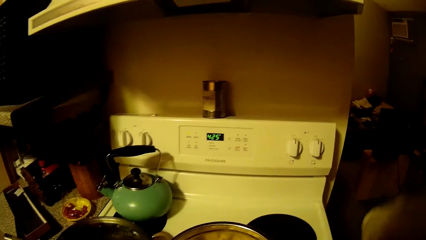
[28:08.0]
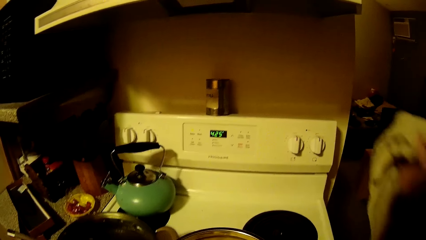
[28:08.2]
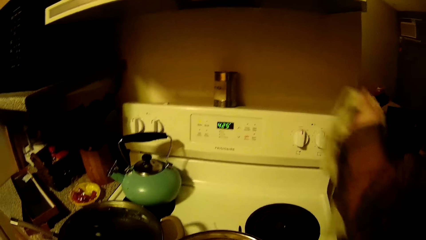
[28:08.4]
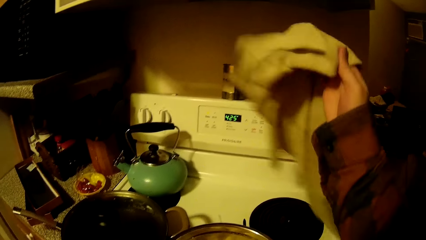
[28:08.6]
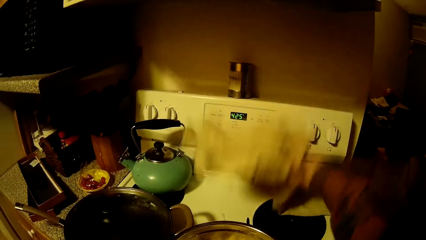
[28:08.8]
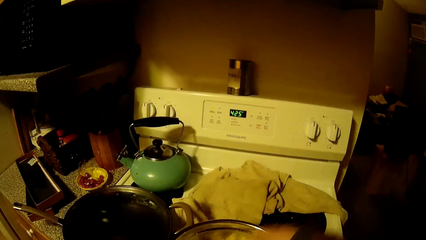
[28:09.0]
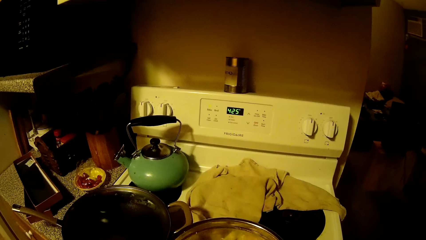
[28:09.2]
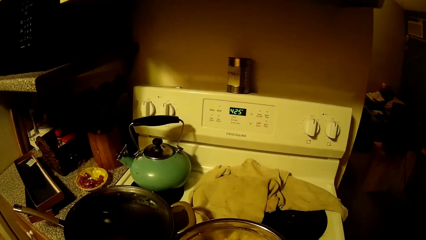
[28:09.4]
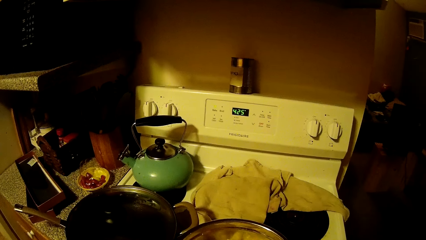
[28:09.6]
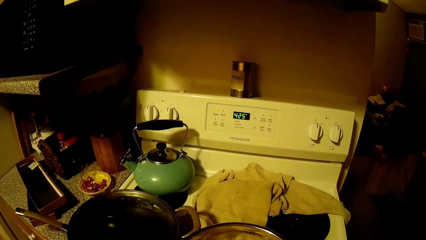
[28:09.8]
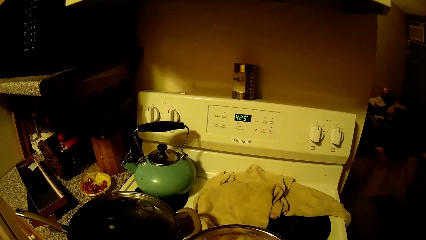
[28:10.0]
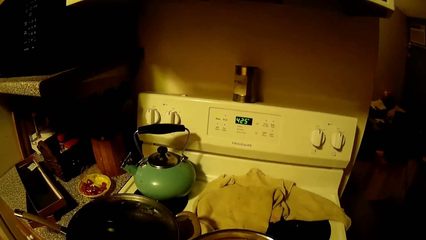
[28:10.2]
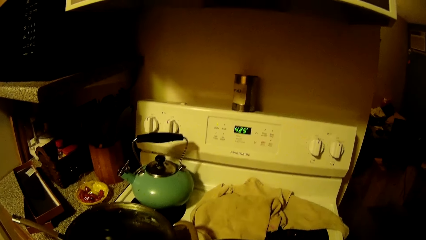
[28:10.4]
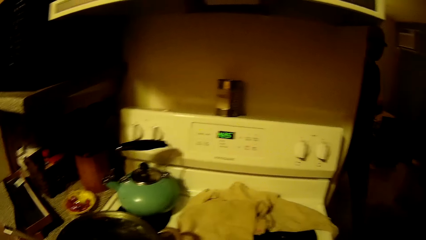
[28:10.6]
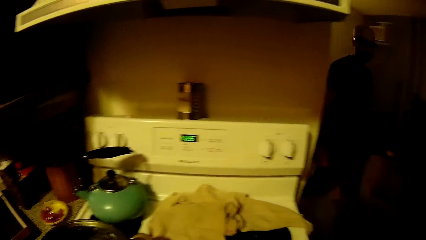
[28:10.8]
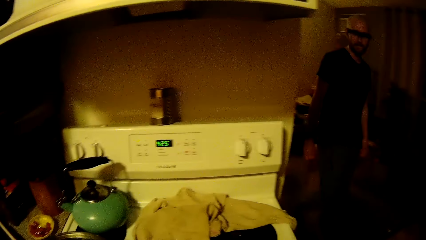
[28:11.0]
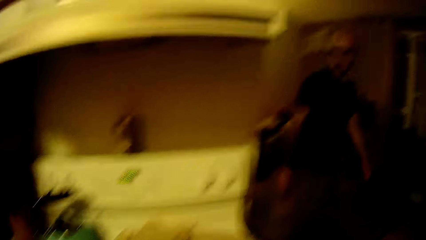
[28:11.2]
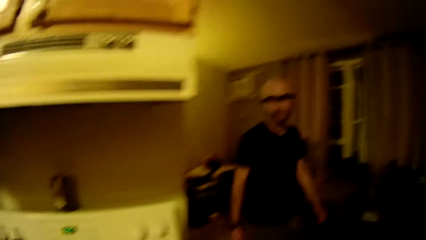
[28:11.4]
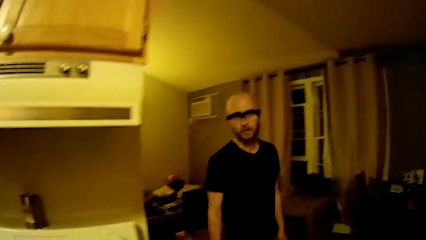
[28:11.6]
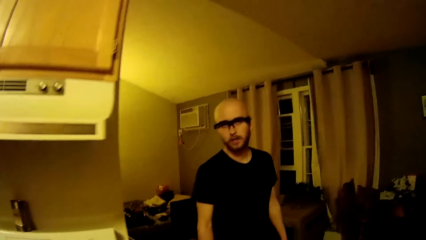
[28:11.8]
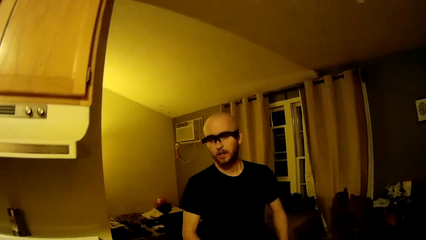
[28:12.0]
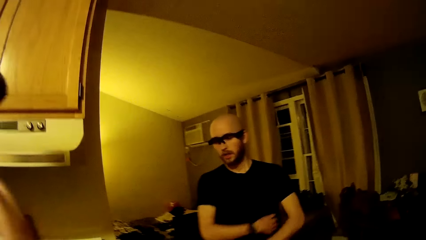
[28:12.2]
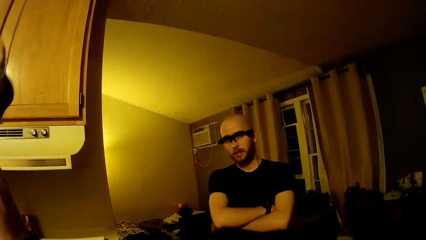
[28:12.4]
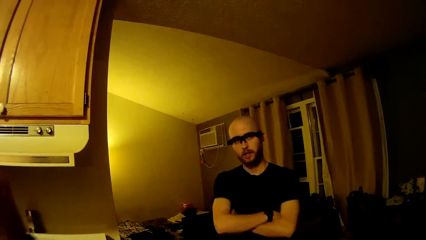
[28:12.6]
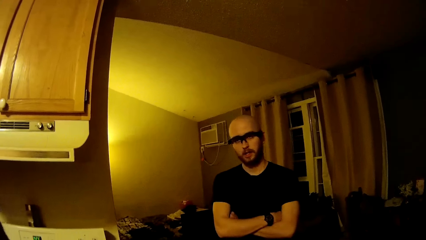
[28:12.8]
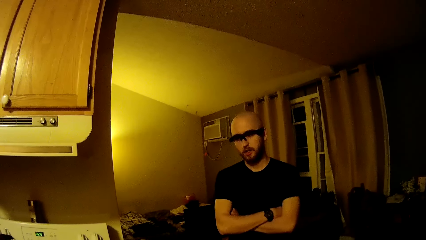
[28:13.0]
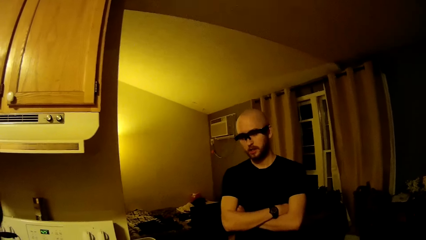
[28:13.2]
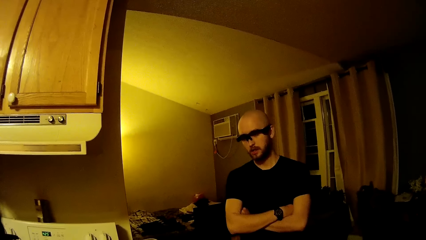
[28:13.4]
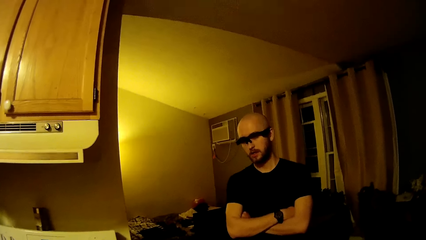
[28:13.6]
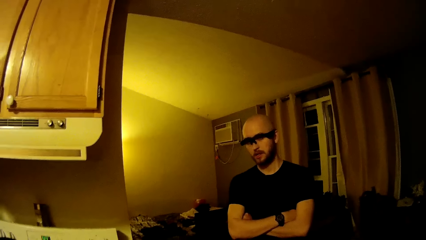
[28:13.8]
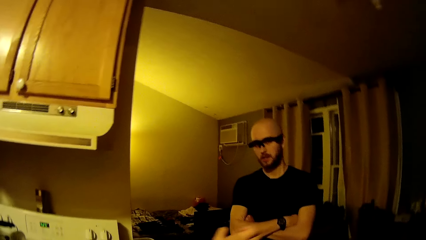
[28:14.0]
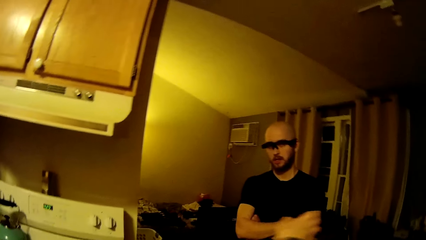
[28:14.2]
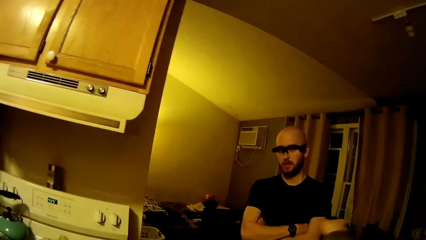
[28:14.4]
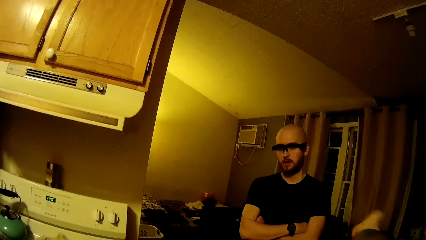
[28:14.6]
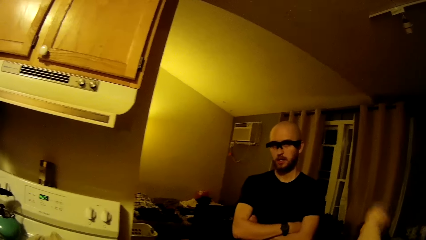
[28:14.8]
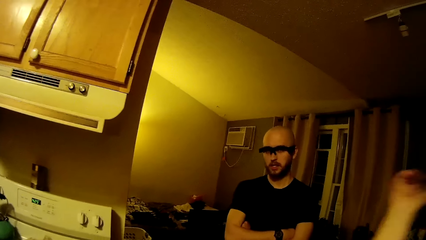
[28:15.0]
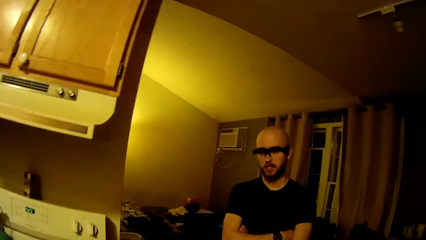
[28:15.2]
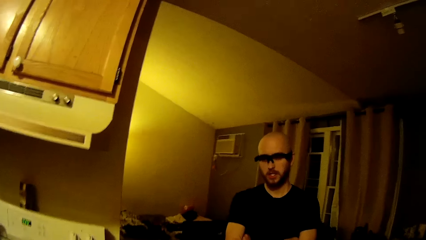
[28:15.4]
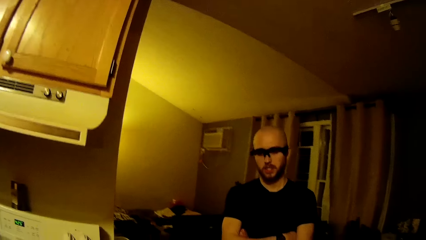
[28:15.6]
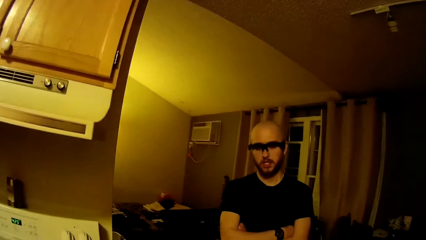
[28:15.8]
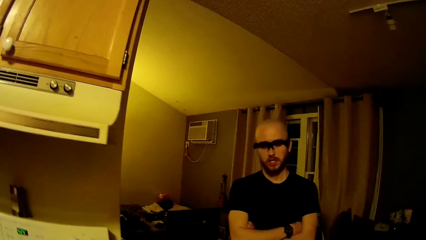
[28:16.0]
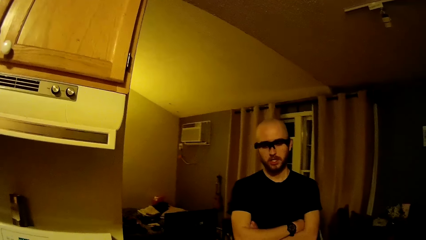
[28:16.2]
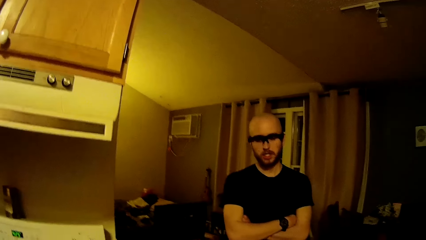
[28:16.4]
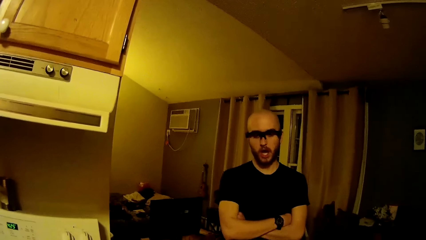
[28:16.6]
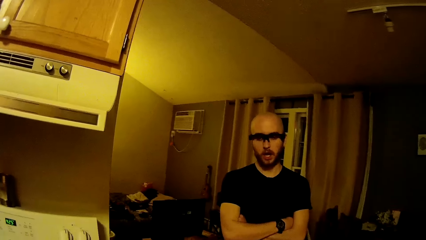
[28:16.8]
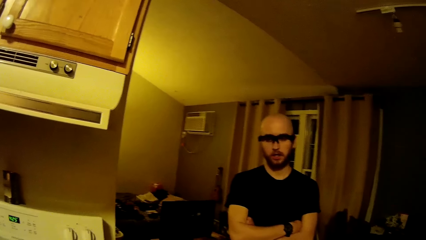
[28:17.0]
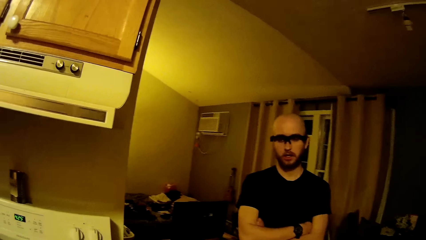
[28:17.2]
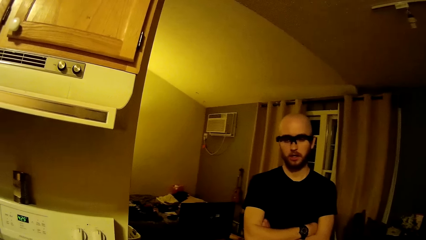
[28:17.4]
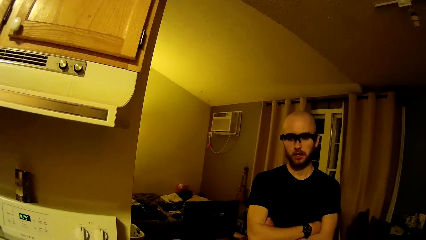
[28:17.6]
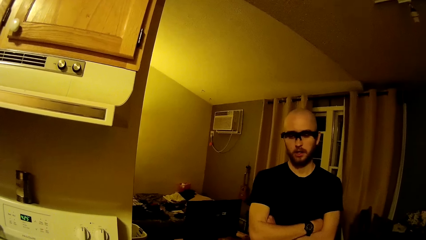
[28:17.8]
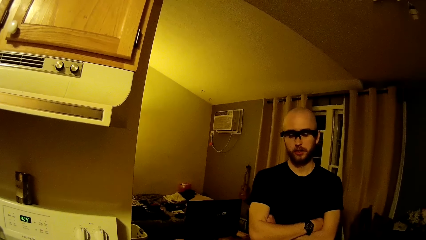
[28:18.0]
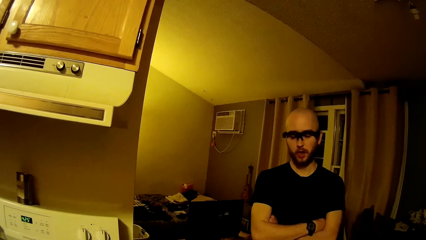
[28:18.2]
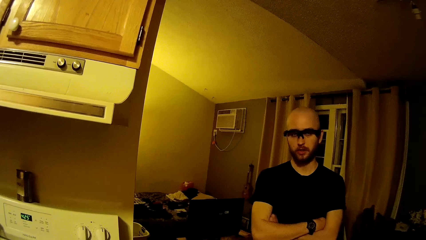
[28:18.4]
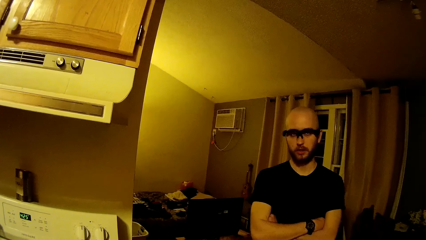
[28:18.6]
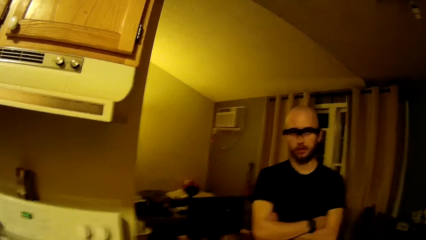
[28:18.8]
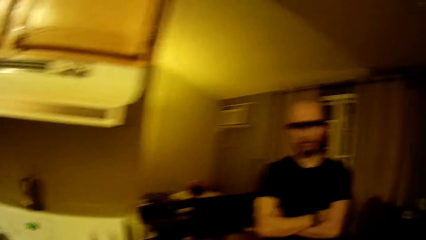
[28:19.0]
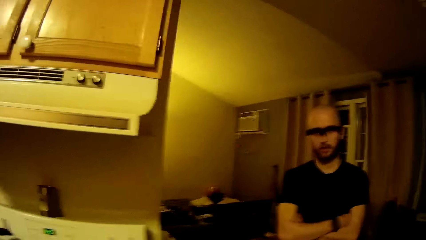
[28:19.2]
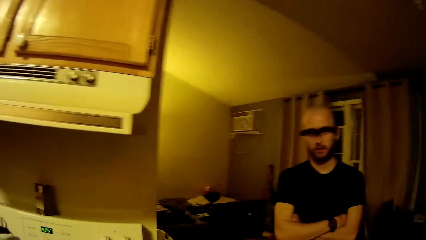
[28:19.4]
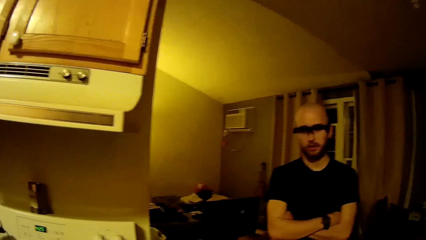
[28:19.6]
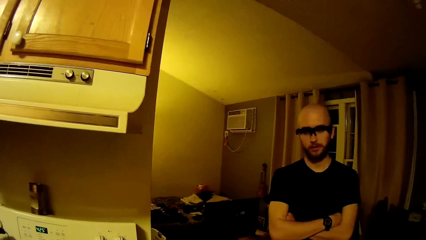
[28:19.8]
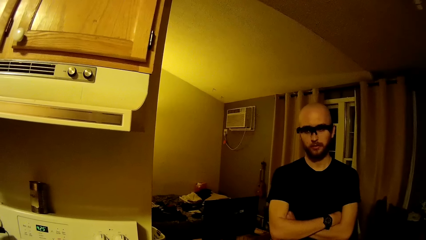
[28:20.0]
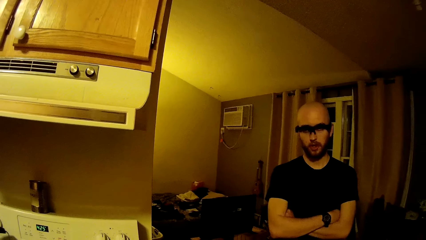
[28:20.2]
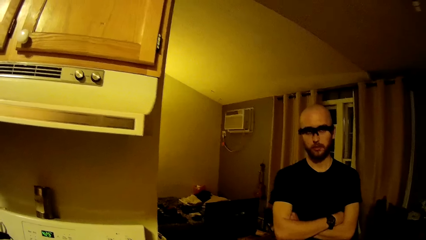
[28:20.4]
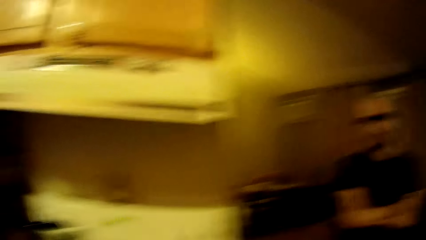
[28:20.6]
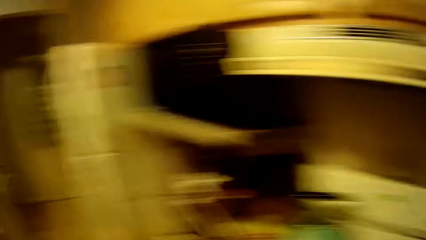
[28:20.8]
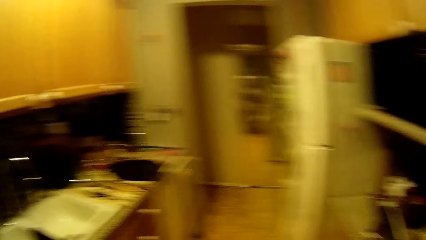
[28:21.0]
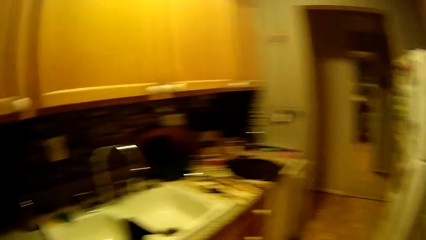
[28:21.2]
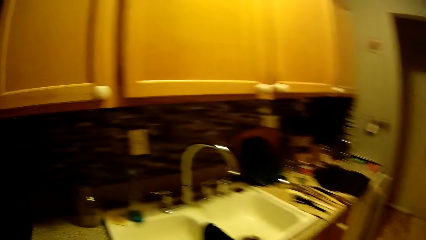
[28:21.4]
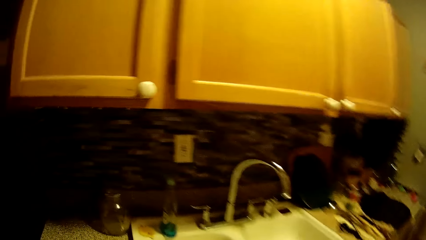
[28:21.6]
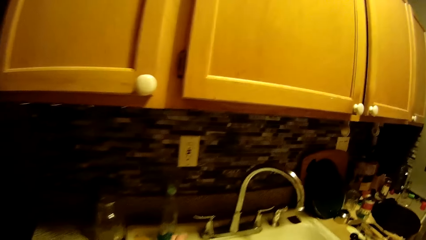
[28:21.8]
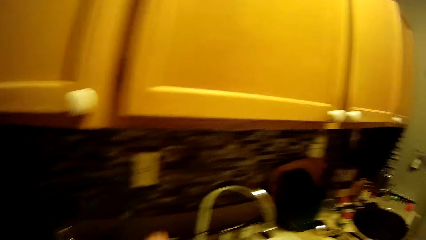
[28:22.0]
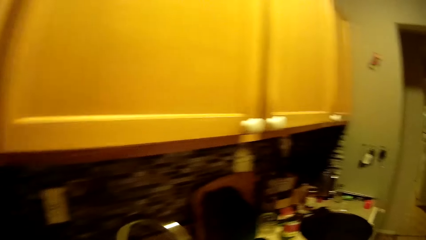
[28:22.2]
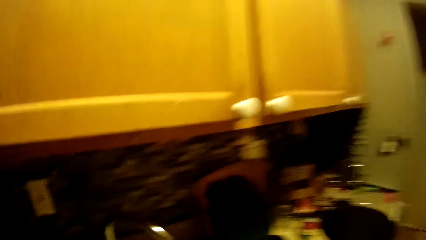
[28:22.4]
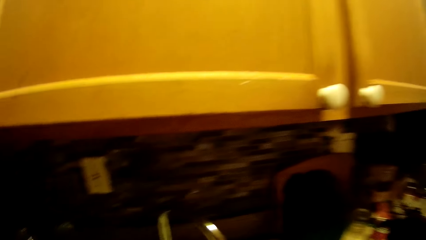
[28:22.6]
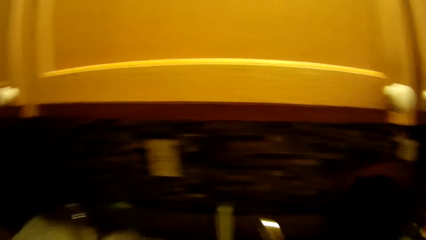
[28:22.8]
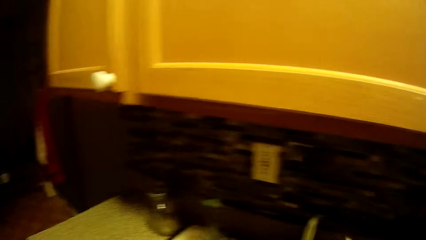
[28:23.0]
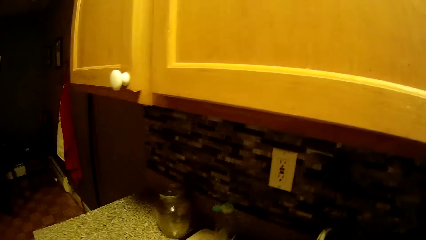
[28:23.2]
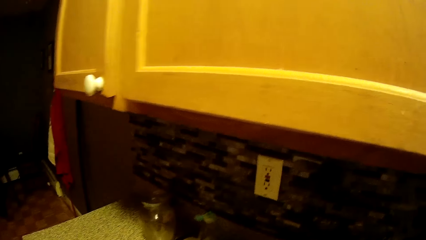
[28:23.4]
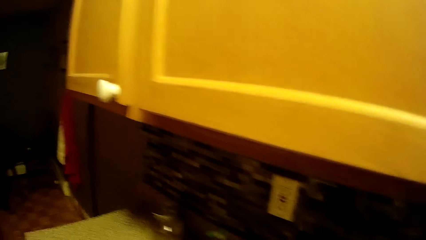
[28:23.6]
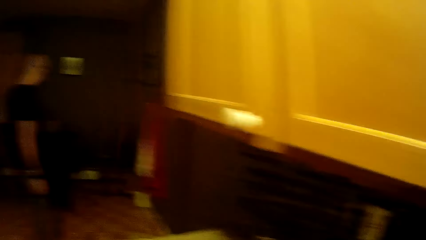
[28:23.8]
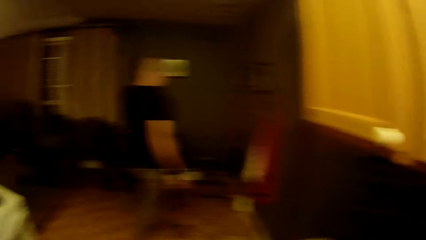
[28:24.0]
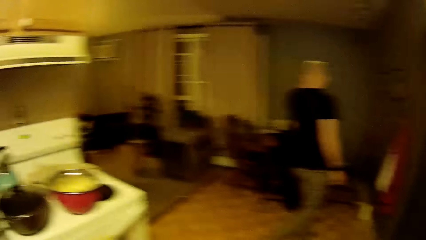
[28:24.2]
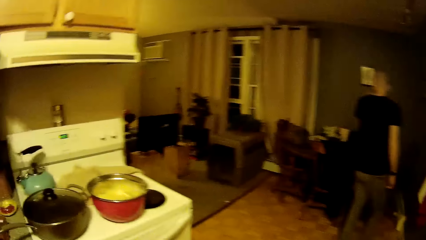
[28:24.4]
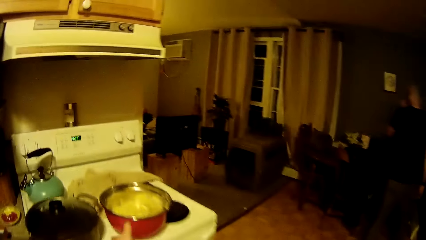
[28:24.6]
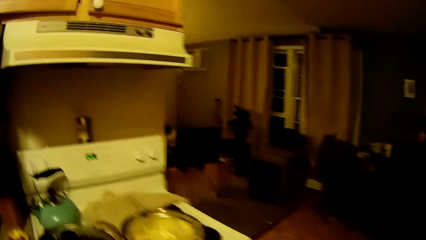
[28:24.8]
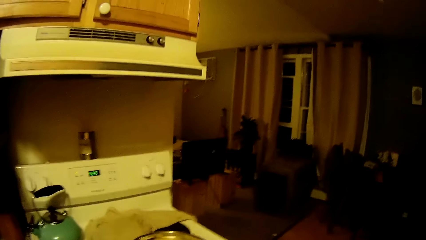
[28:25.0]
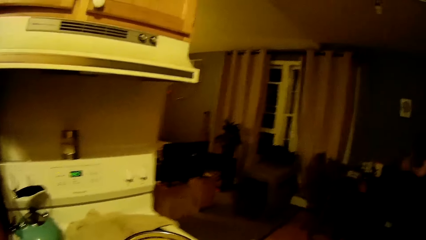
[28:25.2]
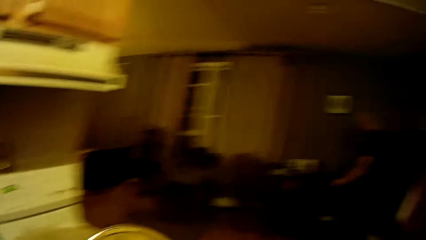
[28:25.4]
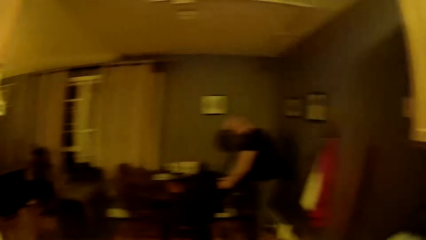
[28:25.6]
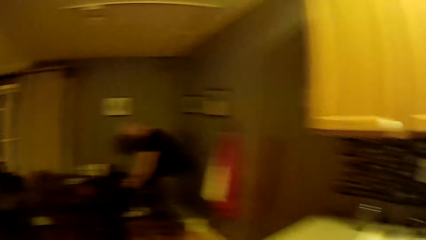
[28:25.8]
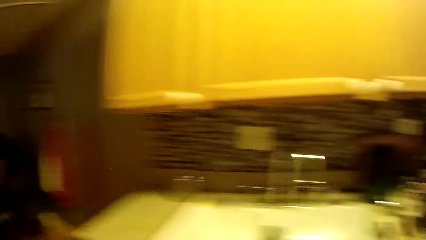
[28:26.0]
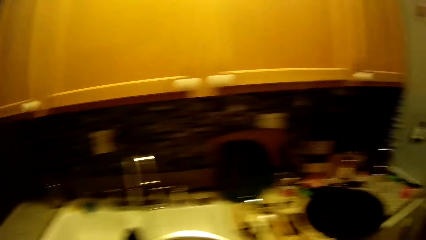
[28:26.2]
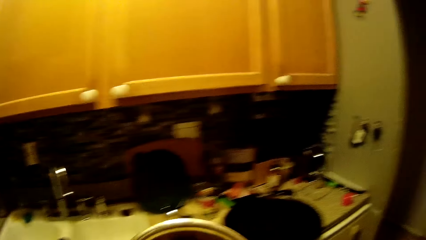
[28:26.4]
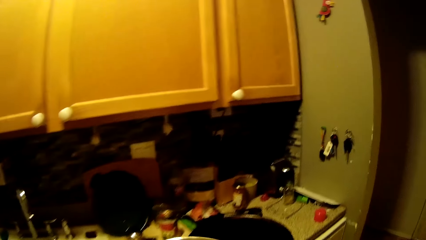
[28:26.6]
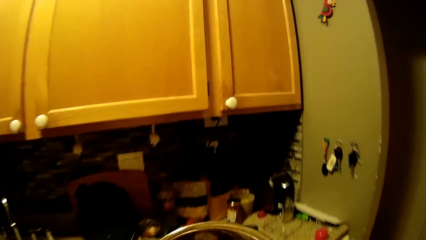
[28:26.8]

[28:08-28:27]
The camera wearer drops the towel on the cooker with her right hand. She moves the rag. The man walks into the kitchen. The man moves around. The camera wearer moves the hand. The man converses with the camera wearer. The camera wearer walks towards the kitchen sink. The man walks to a dining table. The camera wearer carries the pot from the cooker with her left hand. The man converses with the camera wearer.
